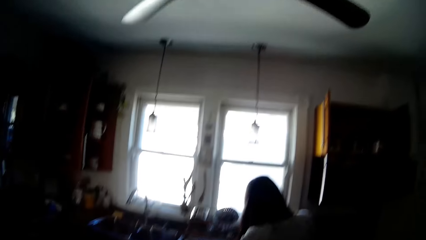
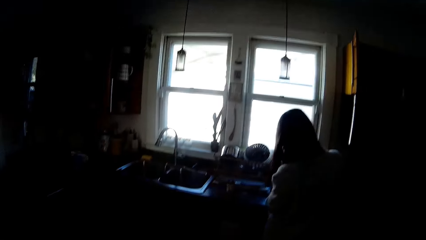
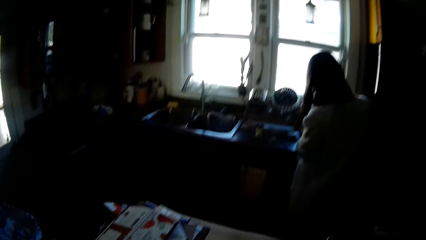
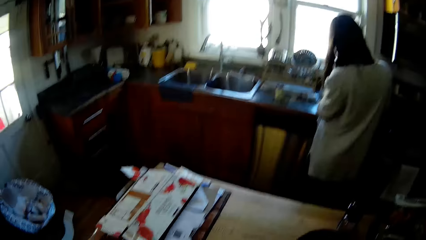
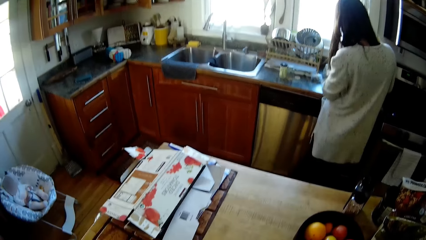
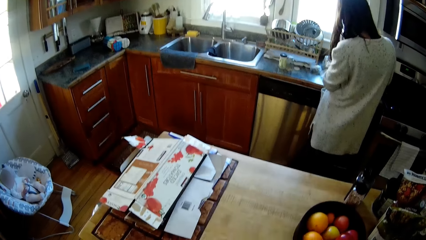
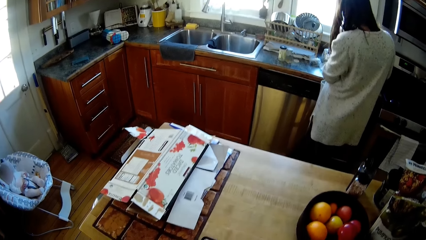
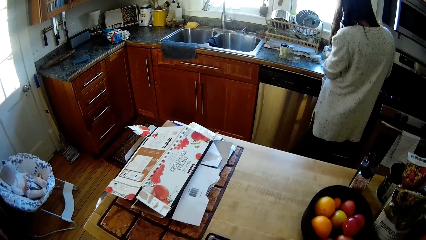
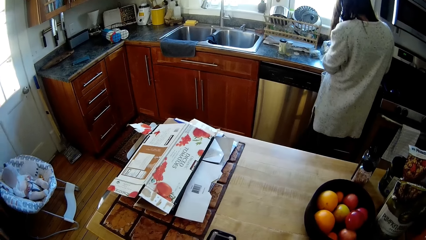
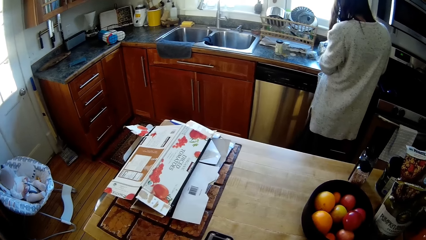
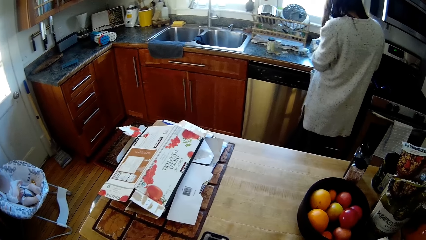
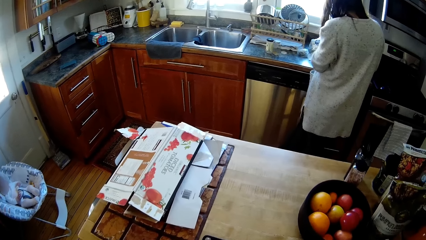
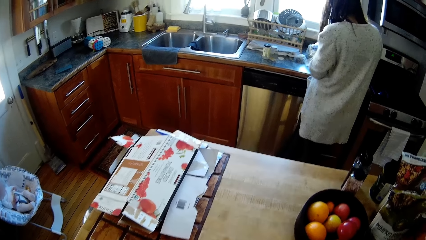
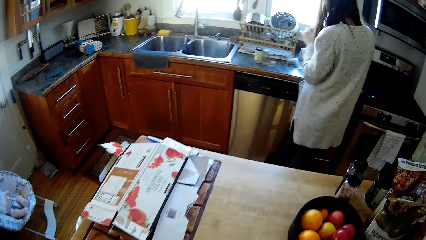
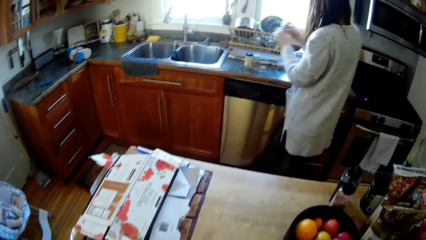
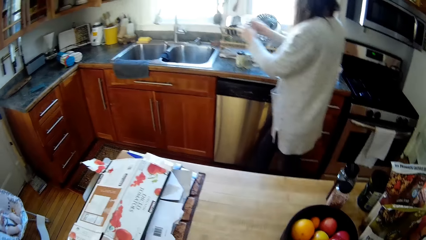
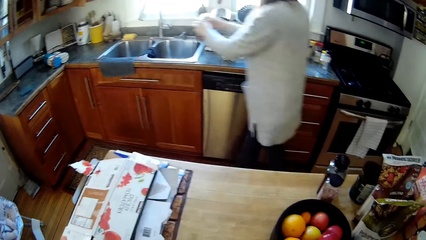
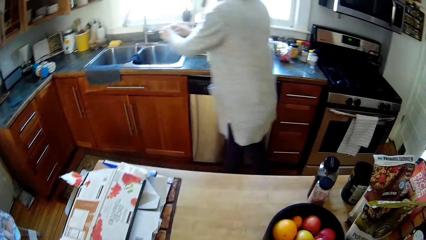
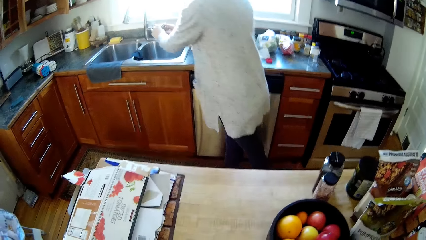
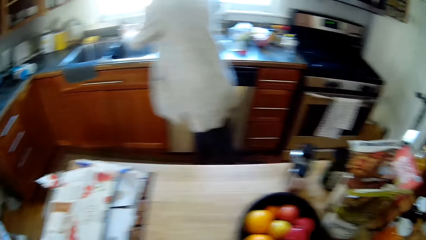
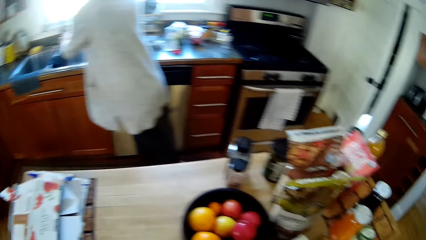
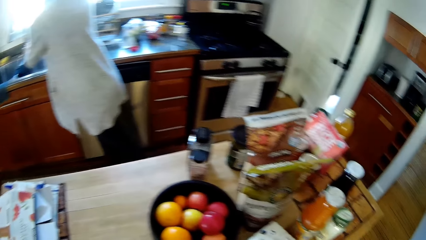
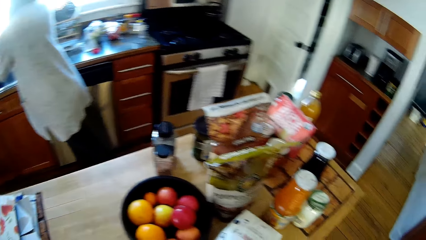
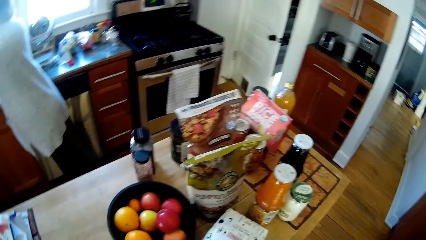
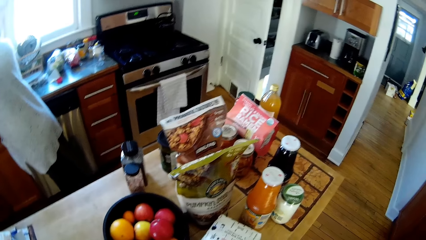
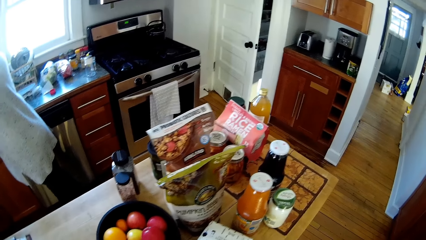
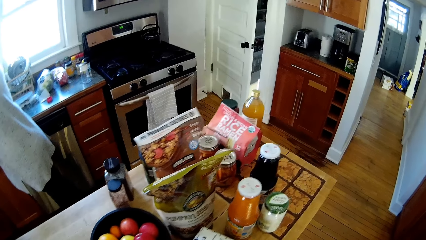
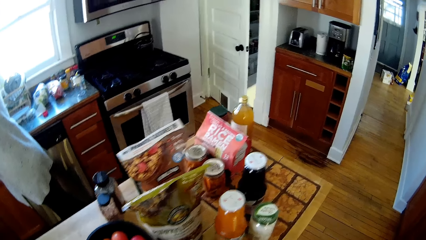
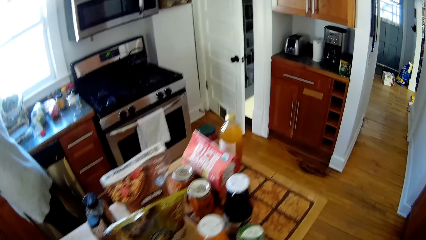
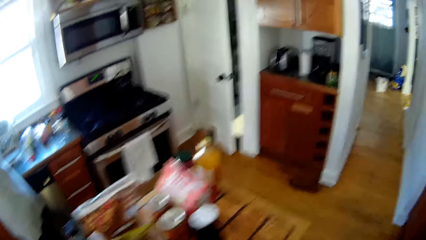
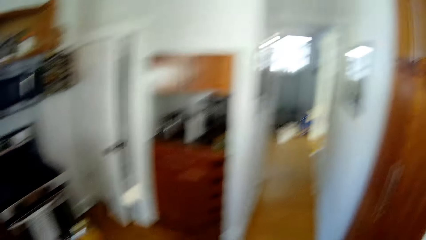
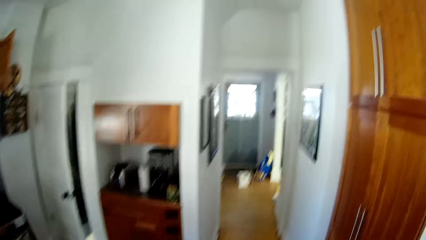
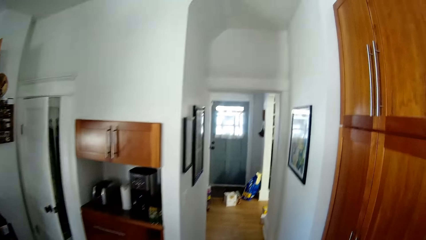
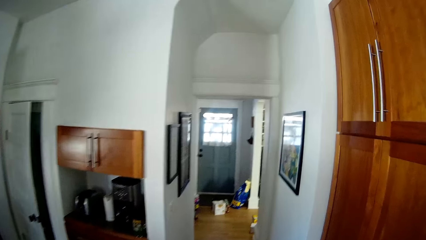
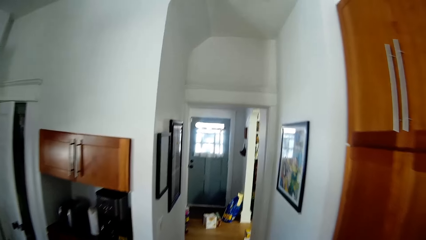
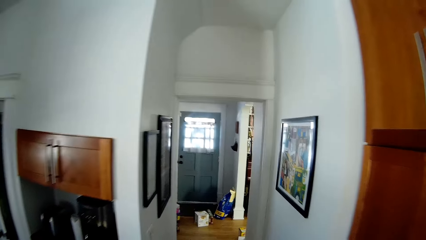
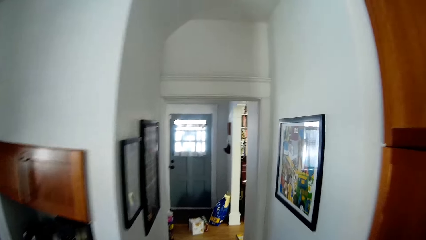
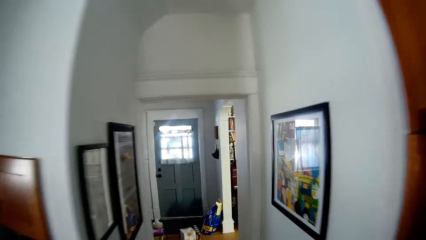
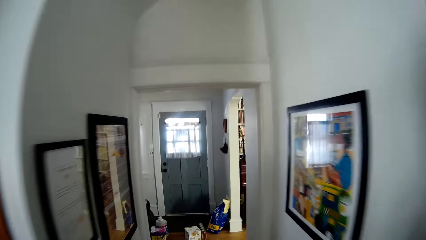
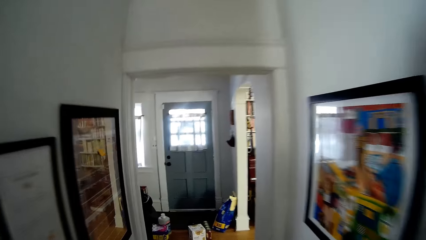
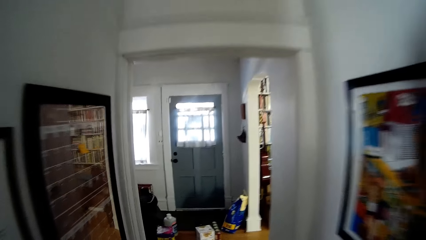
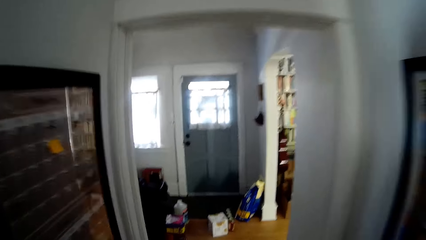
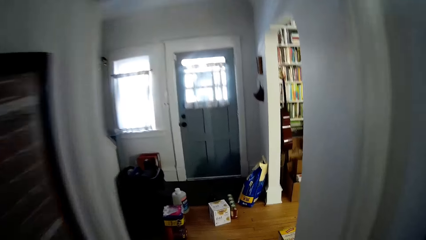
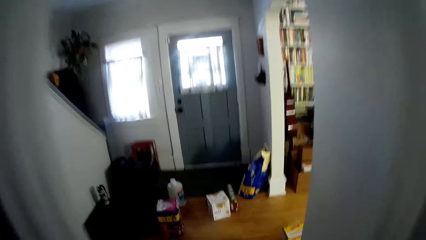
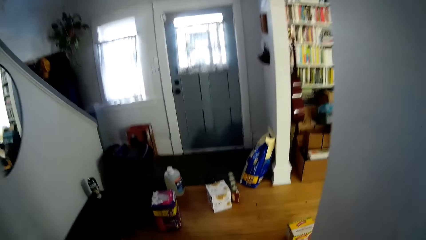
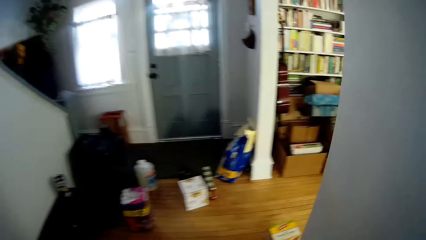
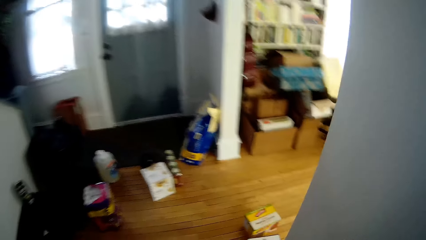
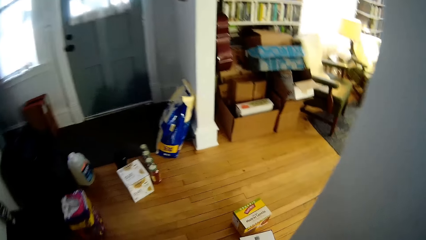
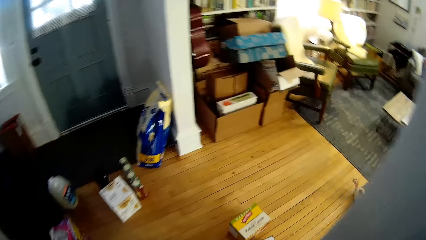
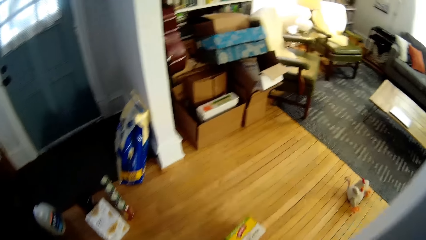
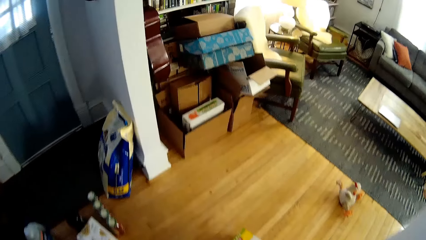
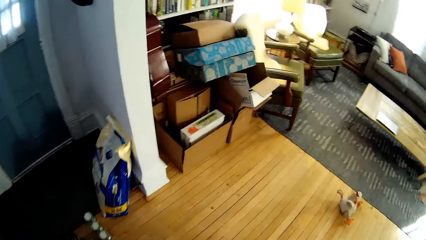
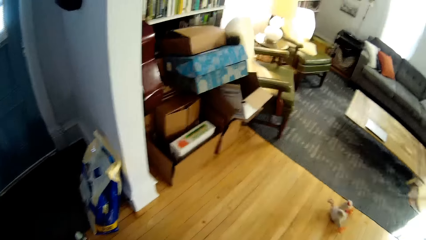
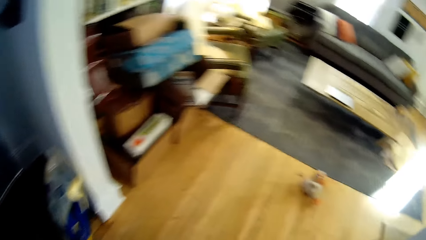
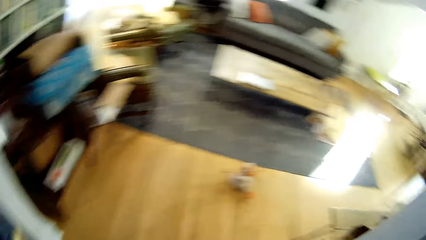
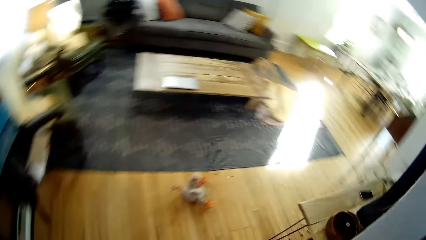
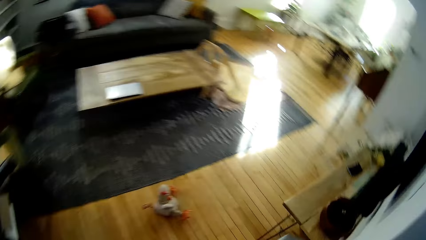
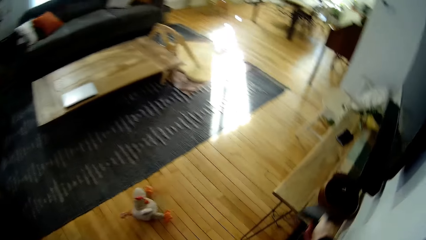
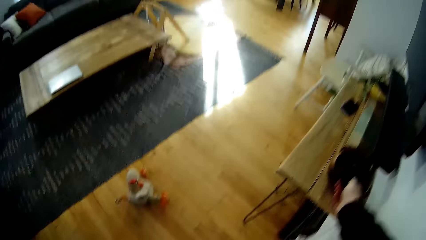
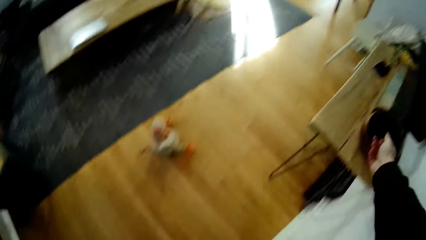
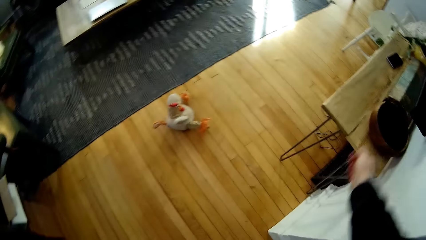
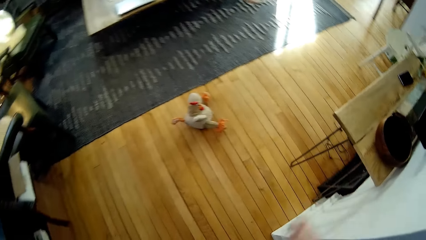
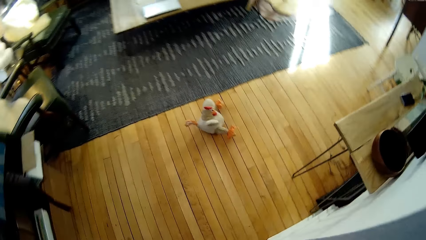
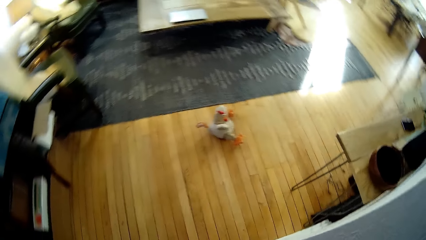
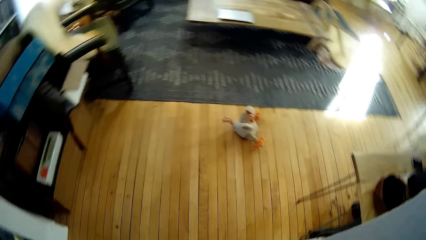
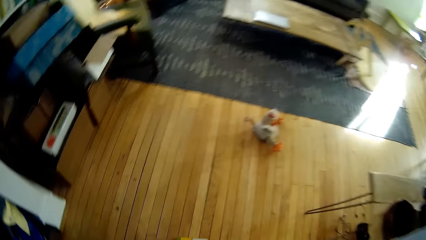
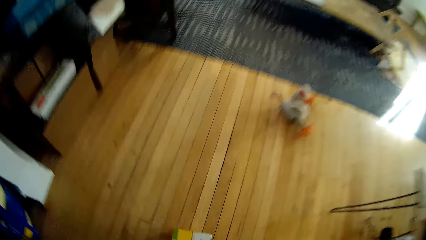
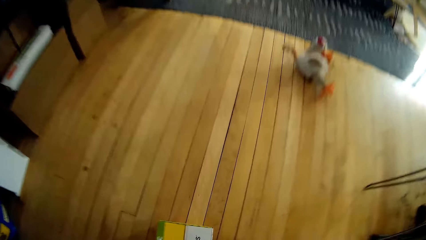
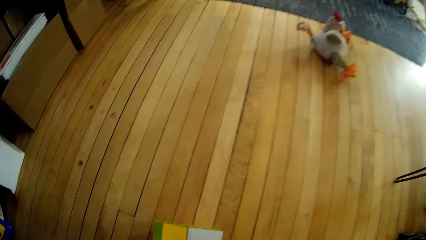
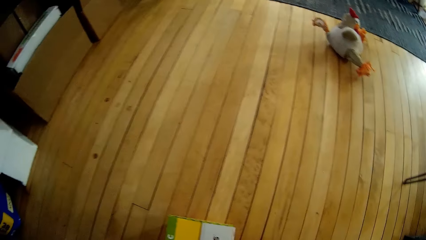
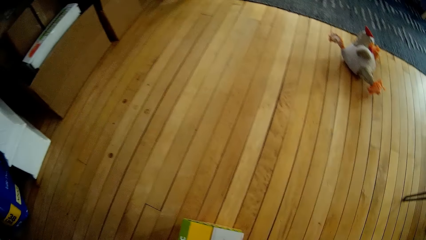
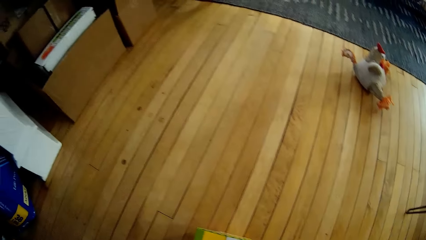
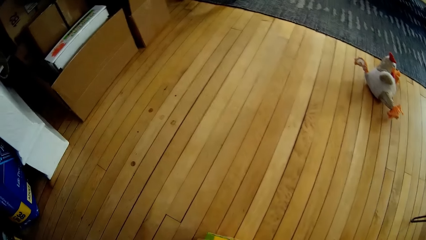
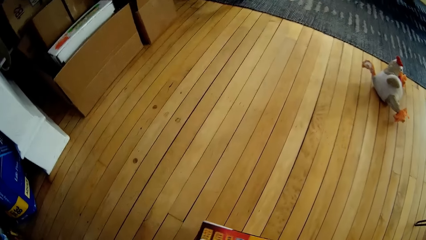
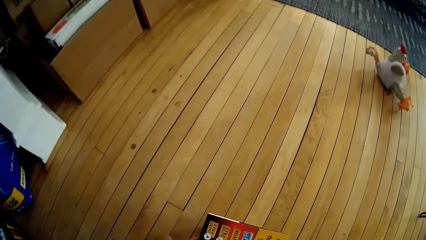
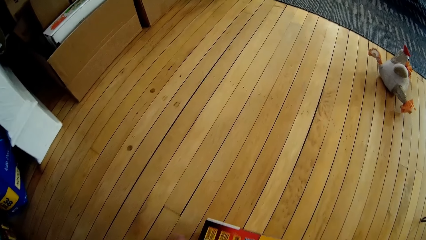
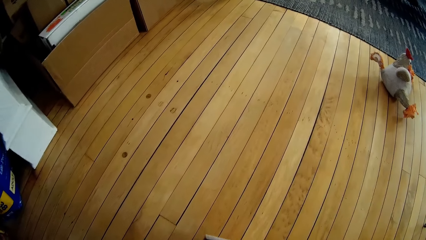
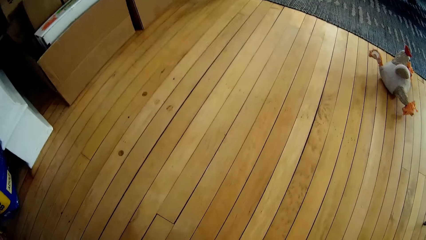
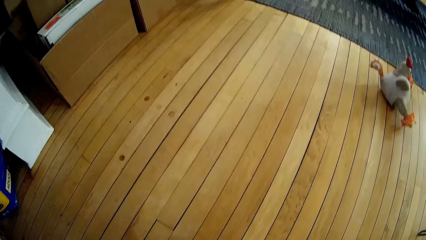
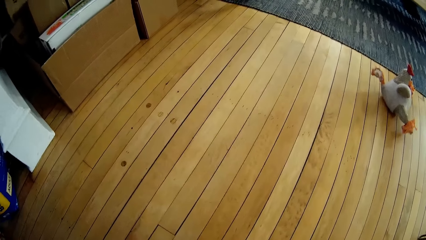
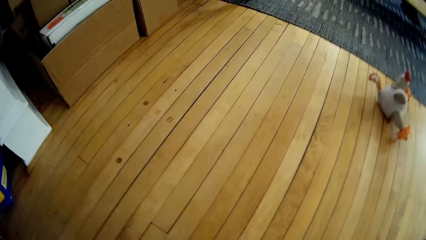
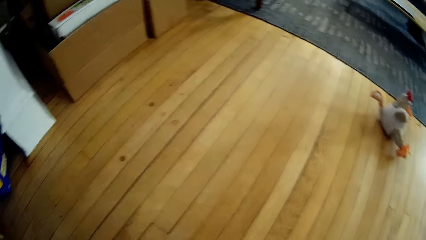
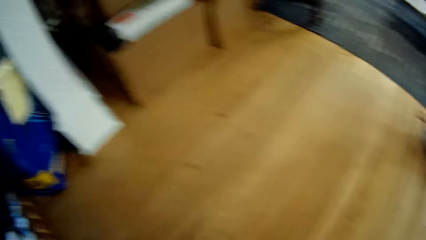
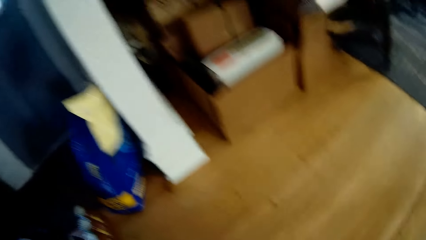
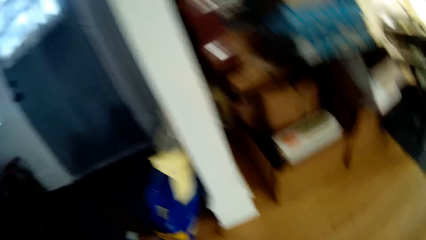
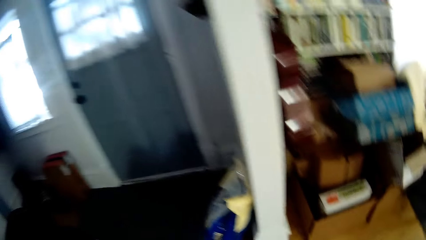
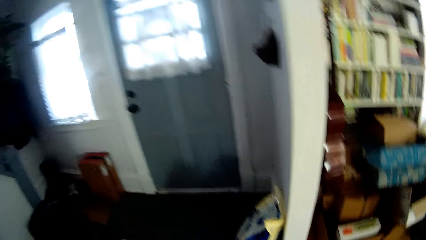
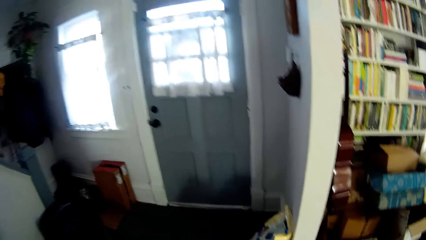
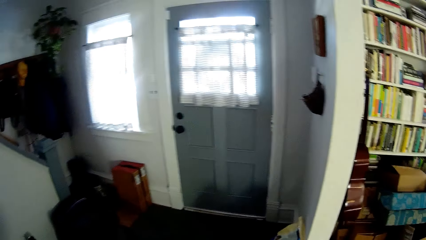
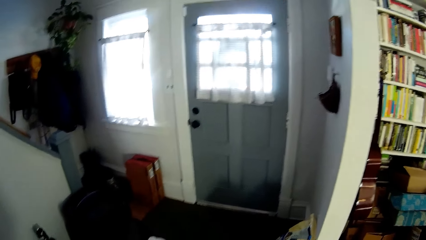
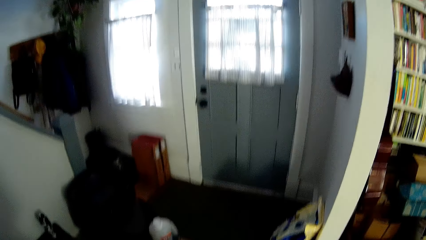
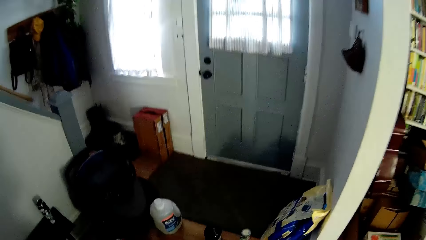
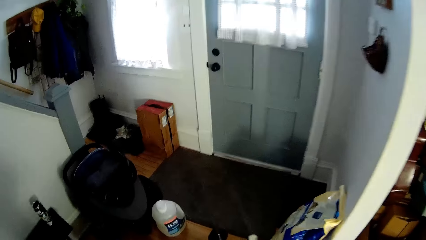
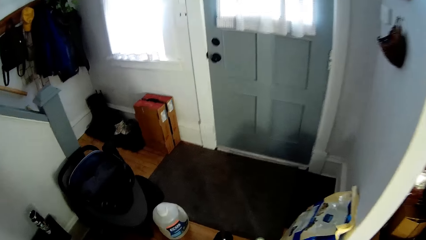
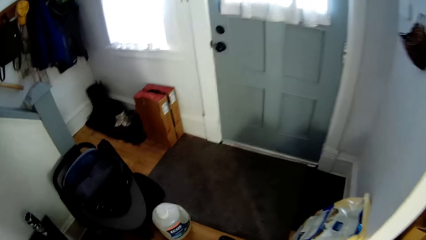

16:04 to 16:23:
The woman holds a cup towards a sink with both hands. The woman puts something in the sink. The camera wearer walks to a reading room from the dinette. He puts the phone in a dish on a mini table in the reading room with his right hand. He stands on the floor. He carries a carton of coconut milk from the floor of the room with both hands. He picks up a box on the floor. He walks on the floor.
